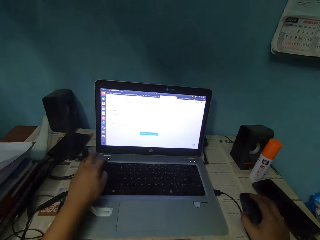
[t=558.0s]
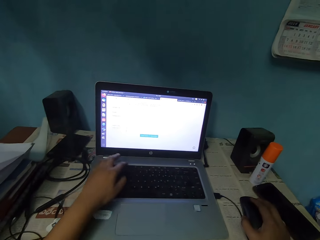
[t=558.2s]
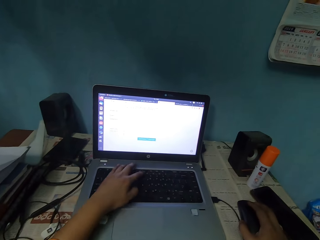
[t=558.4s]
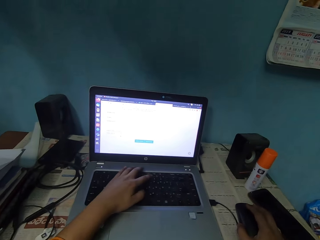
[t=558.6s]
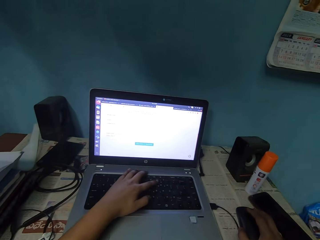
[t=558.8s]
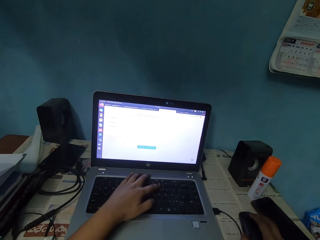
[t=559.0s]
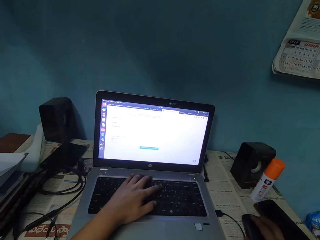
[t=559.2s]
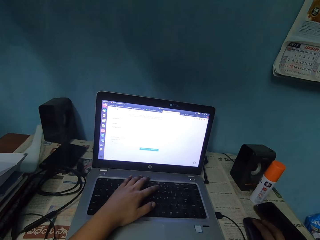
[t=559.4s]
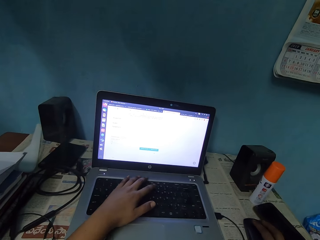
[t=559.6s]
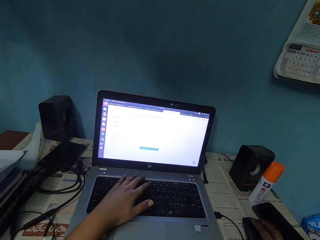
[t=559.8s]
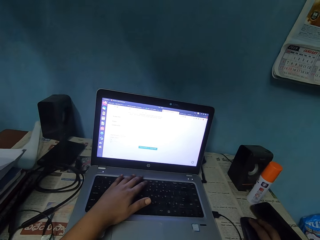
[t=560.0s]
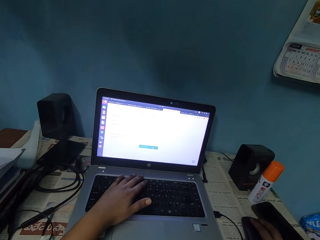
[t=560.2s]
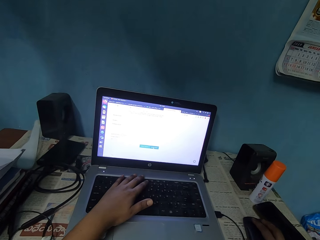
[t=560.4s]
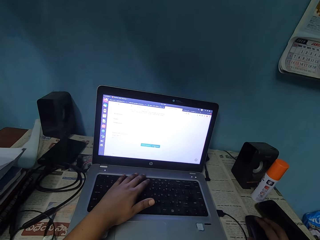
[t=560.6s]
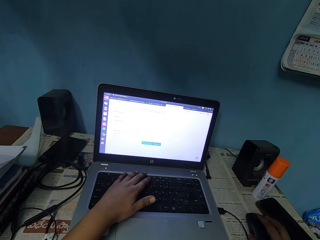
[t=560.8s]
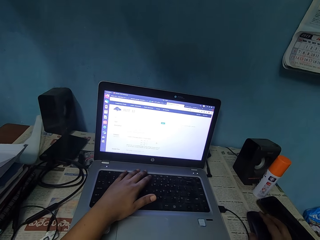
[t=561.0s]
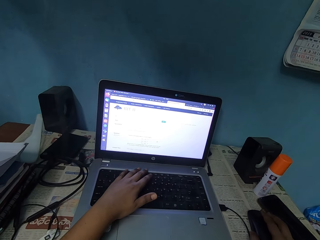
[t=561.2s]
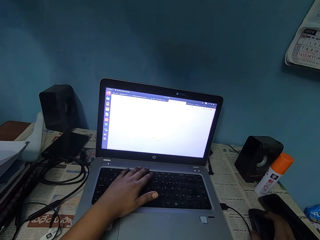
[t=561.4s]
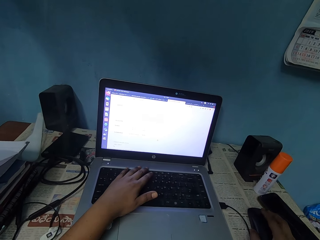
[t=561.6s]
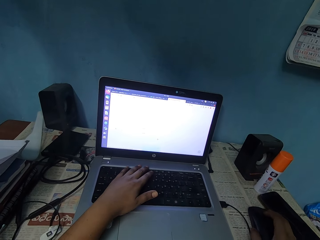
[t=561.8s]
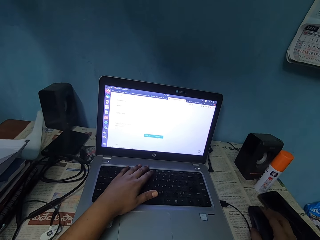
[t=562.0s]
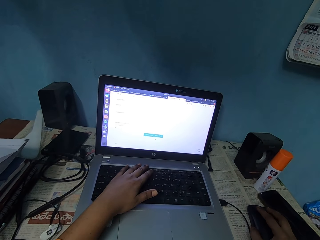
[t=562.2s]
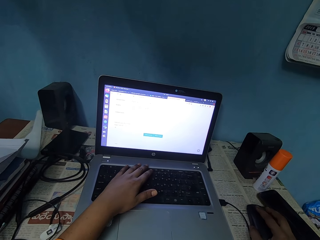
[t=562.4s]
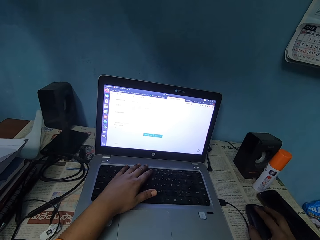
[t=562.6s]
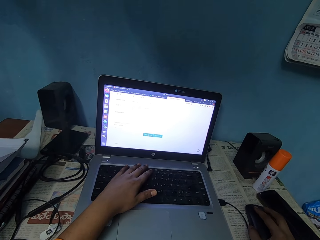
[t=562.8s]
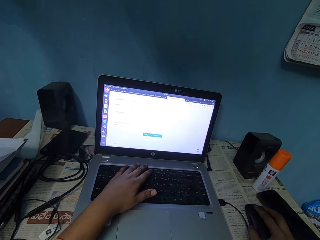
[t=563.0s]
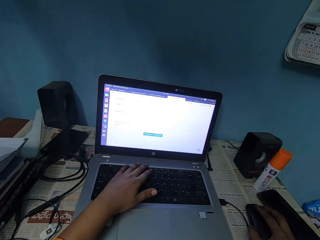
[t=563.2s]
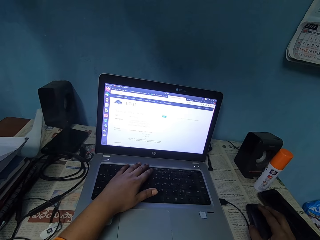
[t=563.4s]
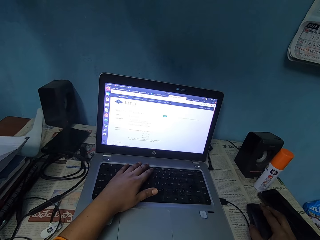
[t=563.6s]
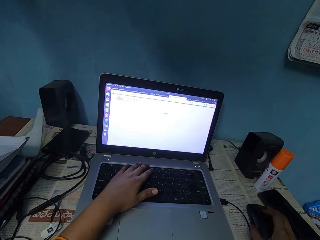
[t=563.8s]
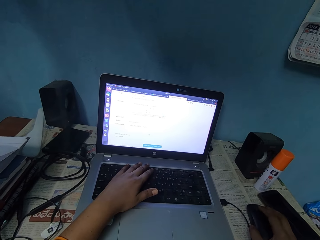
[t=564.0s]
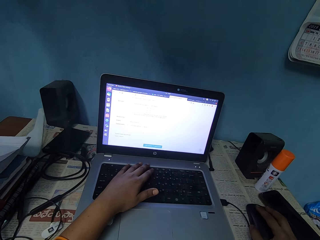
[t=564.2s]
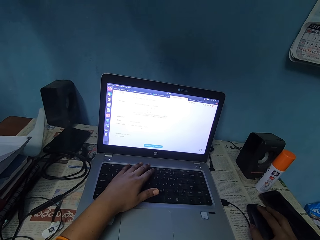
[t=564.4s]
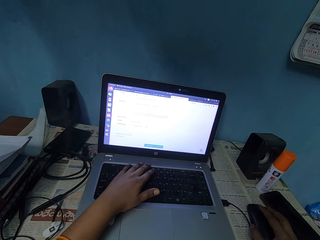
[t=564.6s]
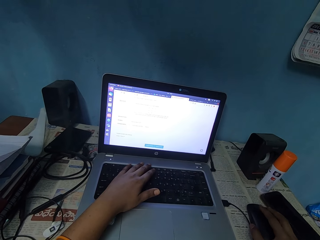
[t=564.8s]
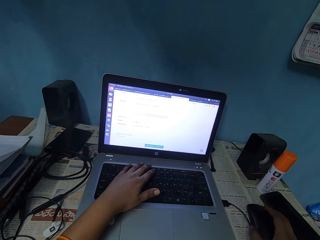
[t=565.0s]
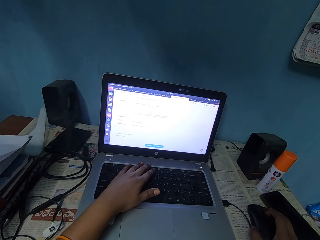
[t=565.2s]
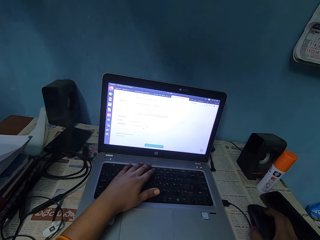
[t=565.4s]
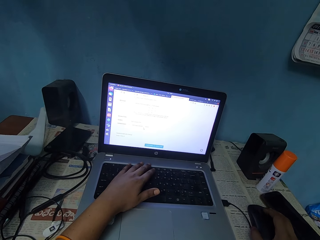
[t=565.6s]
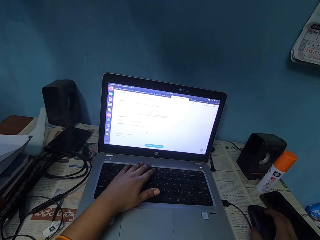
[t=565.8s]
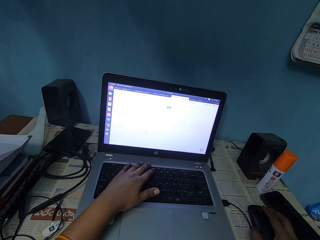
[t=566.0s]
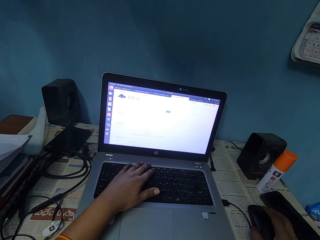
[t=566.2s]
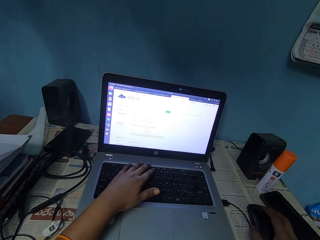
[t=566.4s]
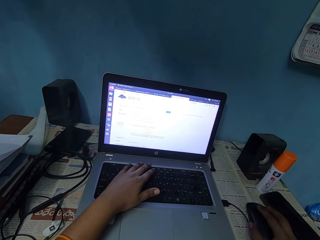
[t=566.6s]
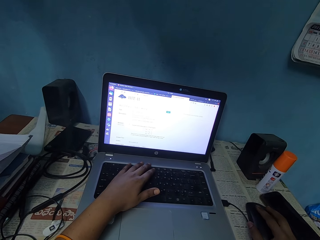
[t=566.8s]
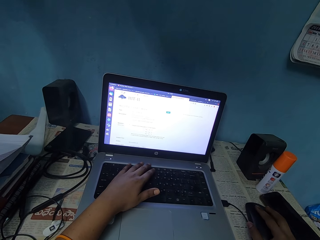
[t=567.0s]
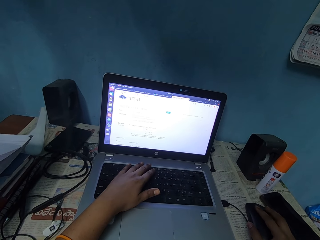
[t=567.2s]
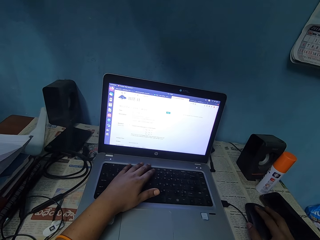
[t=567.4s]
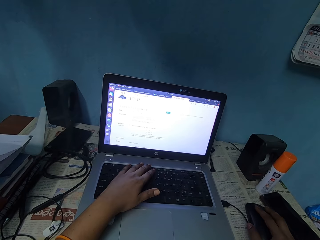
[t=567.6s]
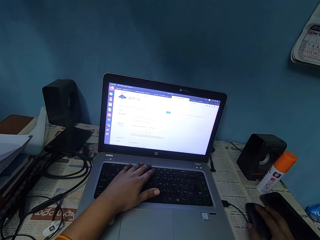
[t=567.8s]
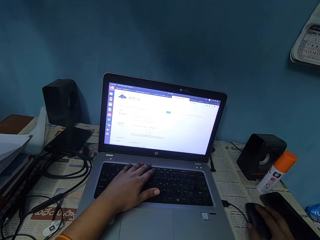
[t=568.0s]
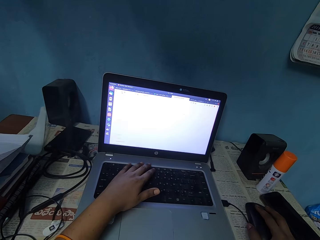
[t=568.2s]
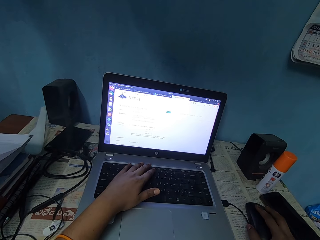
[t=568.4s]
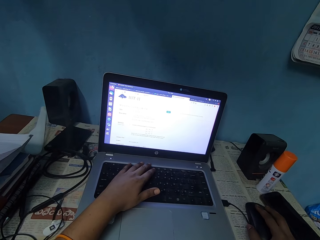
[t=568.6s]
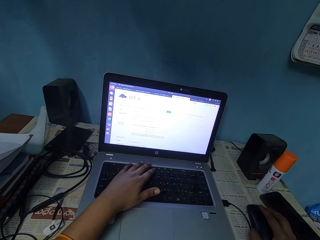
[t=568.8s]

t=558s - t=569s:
The camera wearer keys the keyboard with his left hand. He scrolls the mouse pad with his right hand.

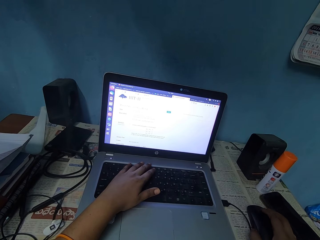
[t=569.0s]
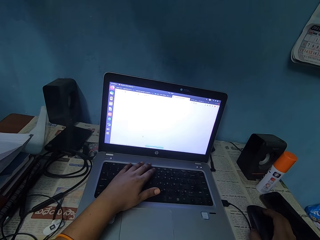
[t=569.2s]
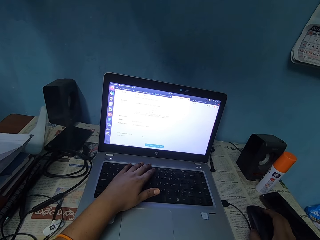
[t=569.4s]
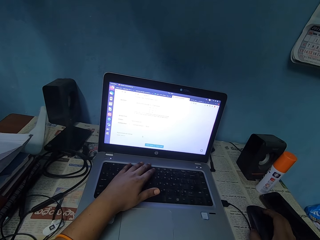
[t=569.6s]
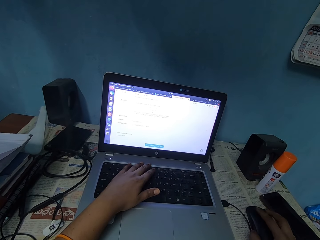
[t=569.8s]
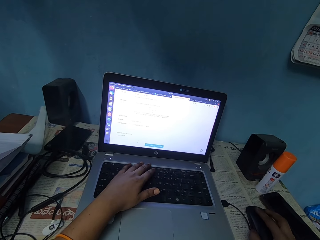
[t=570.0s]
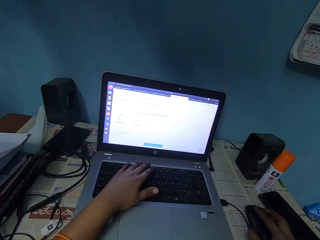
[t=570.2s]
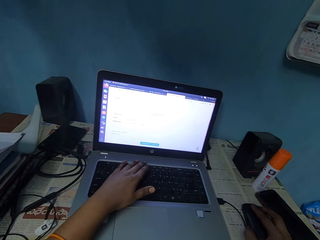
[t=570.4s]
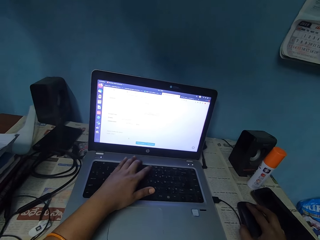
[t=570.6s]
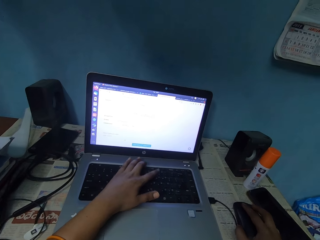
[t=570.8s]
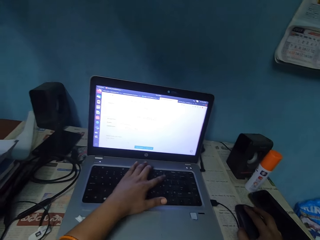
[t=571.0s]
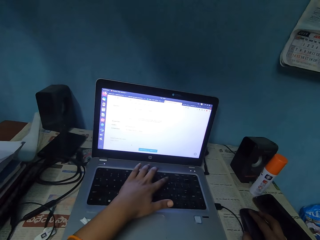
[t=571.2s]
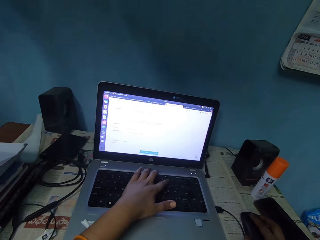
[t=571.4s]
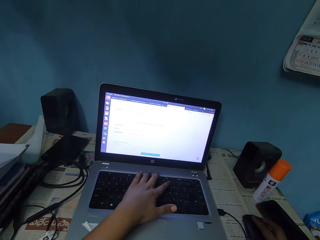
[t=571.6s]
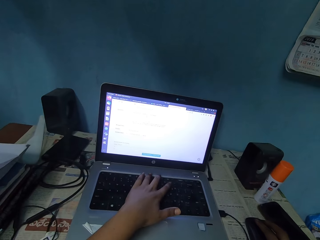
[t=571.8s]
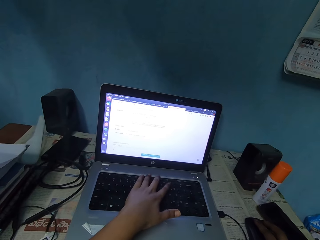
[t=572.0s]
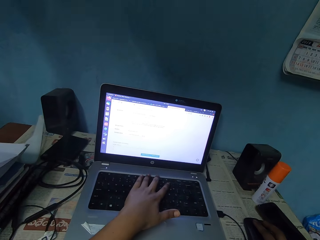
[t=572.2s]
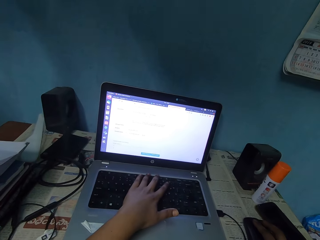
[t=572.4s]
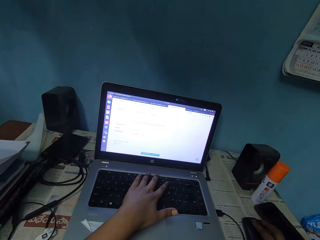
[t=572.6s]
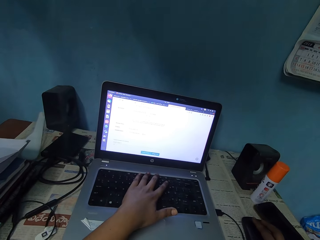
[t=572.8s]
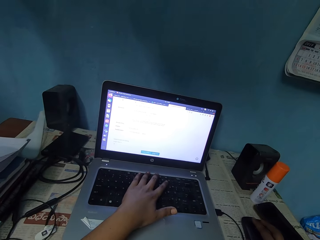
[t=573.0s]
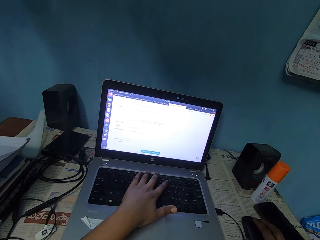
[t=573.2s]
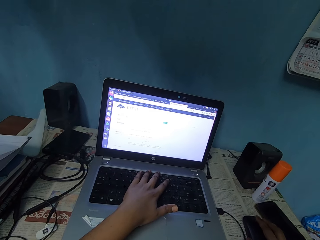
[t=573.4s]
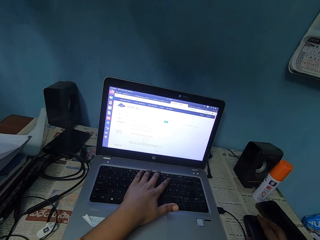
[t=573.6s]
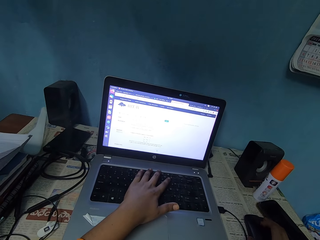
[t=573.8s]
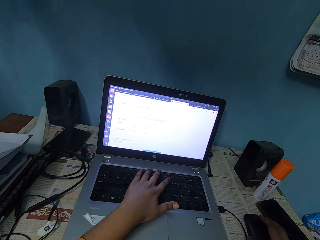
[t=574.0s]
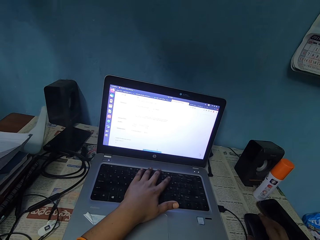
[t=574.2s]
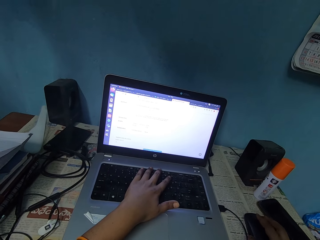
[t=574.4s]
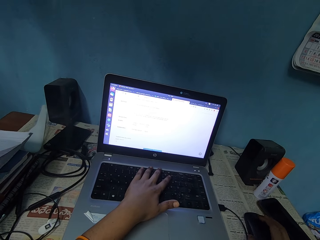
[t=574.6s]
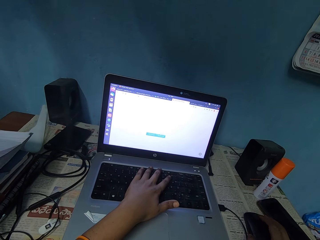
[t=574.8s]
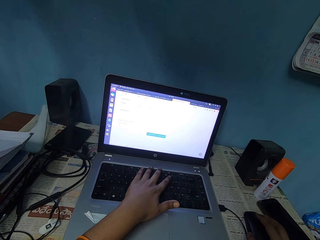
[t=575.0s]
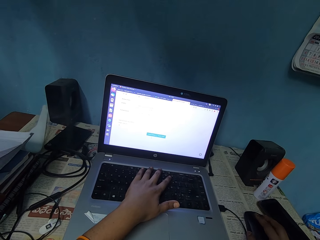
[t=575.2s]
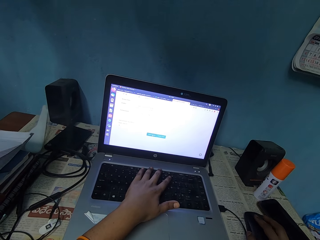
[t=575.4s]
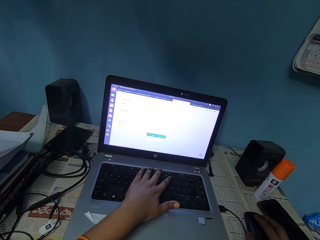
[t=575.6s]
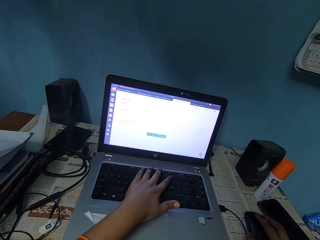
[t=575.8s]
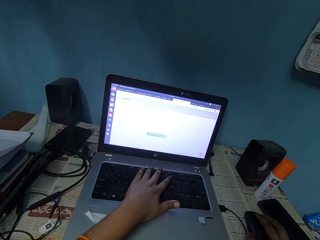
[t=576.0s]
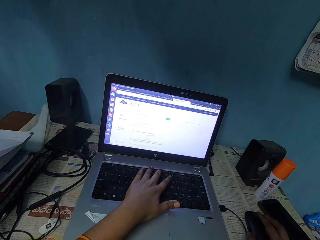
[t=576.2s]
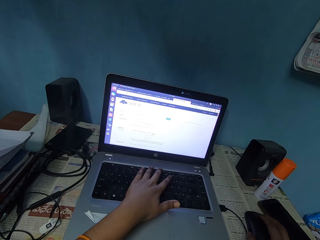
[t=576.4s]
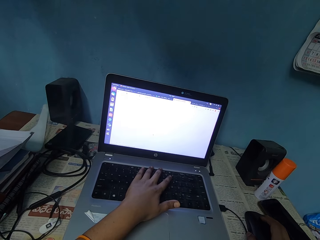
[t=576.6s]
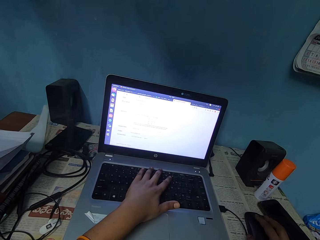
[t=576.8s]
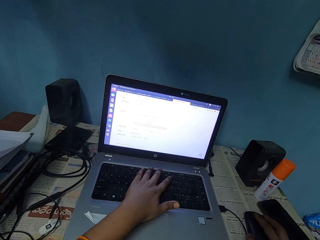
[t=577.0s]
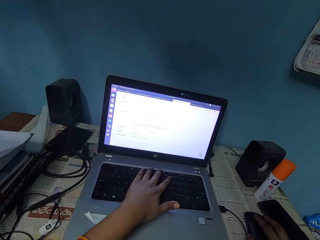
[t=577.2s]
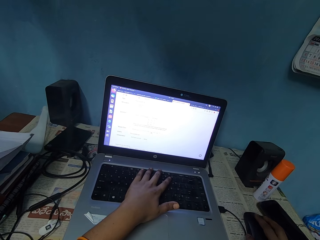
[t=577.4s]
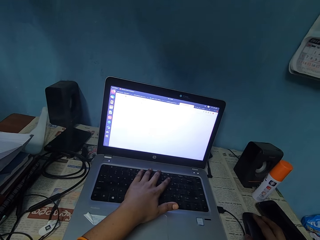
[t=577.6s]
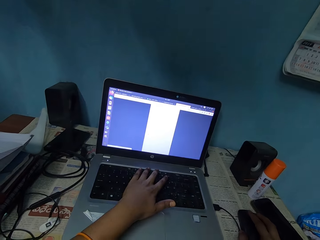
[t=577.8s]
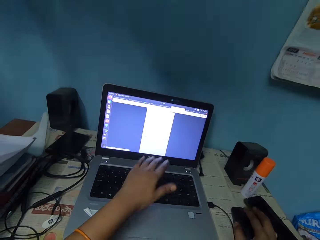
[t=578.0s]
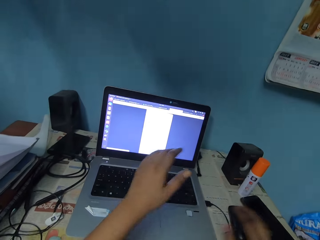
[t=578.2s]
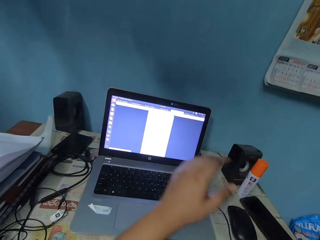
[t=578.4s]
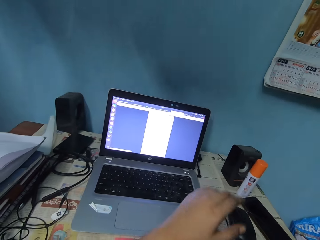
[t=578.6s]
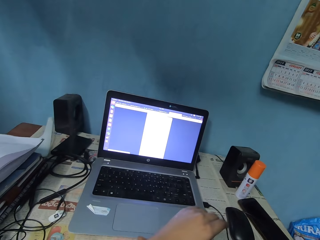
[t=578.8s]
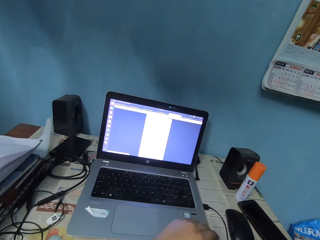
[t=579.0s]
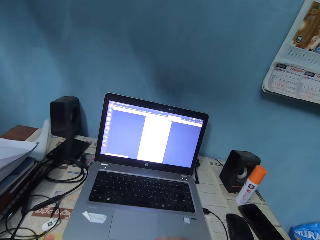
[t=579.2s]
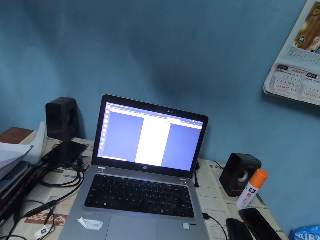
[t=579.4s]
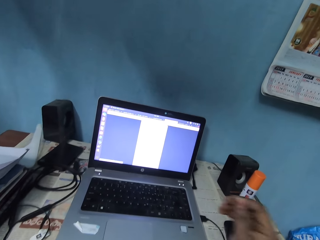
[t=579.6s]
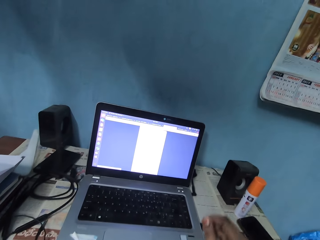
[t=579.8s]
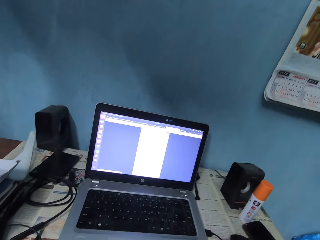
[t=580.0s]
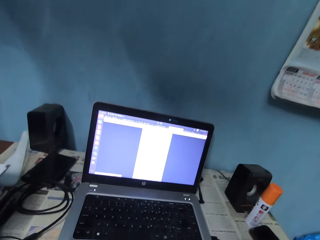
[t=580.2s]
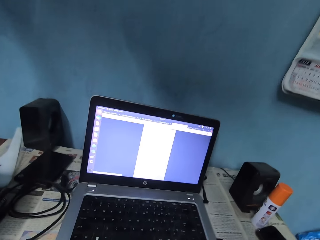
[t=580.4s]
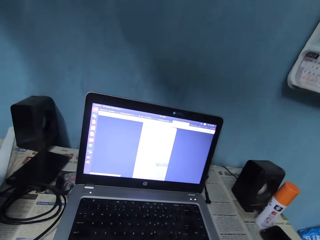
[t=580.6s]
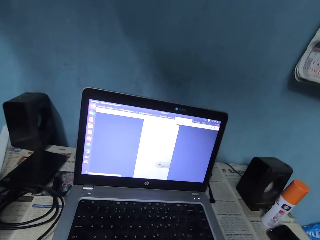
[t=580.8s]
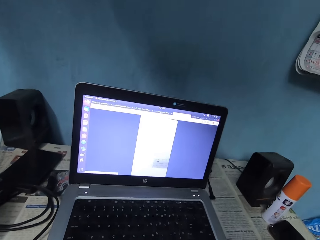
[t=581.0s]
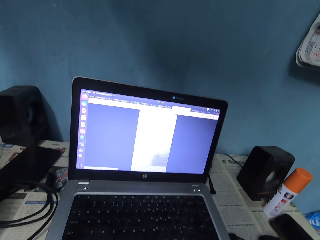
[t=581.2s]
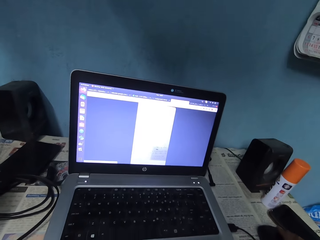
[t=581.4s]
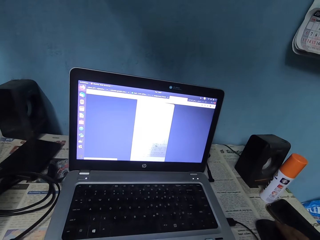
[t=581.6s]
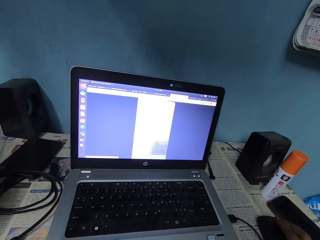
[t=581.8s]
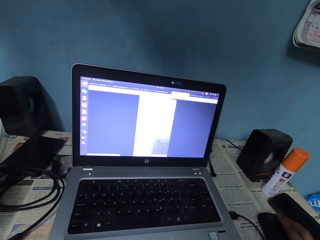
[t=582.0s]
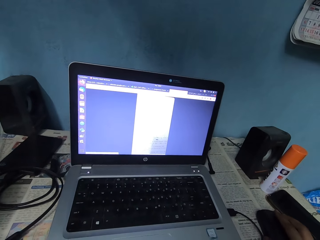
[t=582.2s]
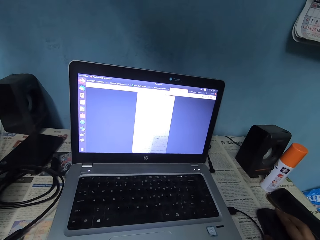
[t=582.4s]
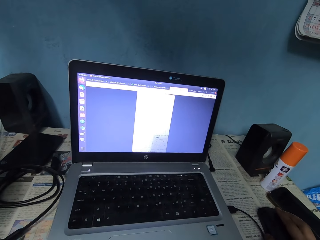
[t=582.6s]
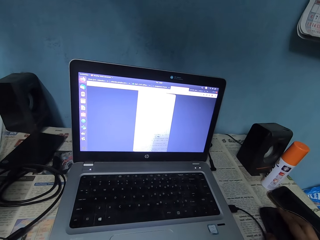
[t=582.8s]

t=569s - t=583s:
The camera wearer keys the keyboard with his left hand. He scrolls the mouse pad with his right hand. He lifts his left hand.
